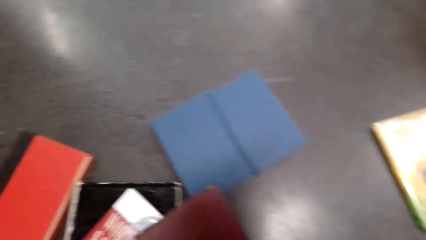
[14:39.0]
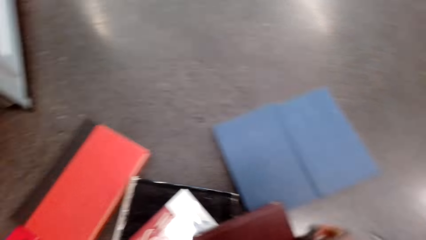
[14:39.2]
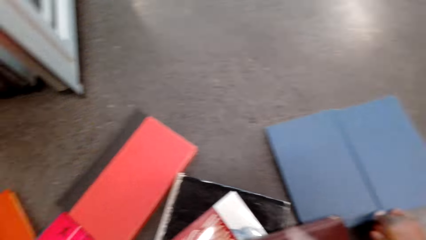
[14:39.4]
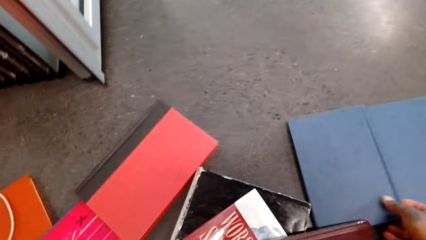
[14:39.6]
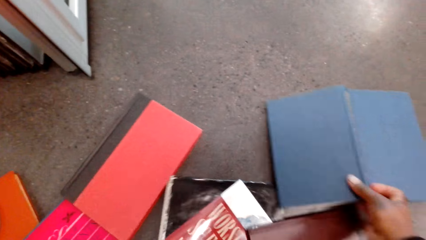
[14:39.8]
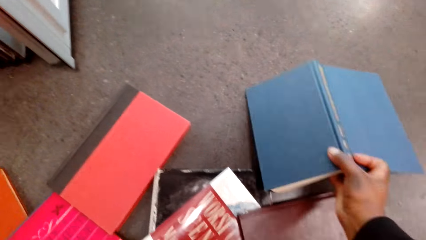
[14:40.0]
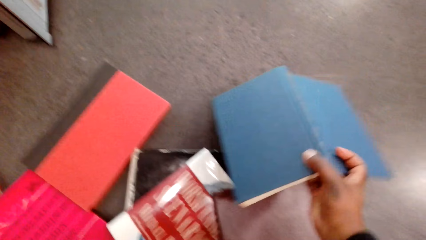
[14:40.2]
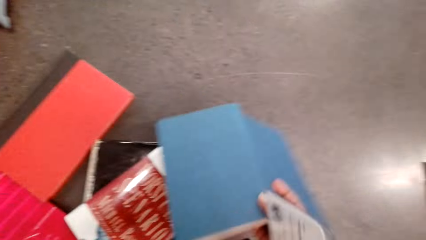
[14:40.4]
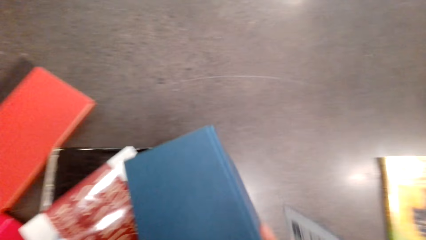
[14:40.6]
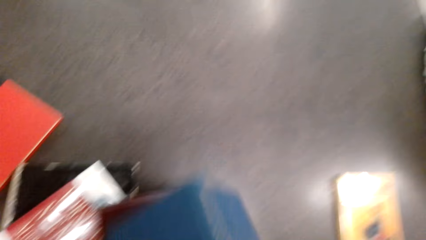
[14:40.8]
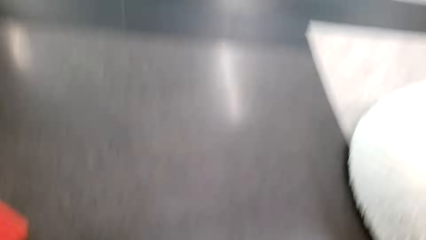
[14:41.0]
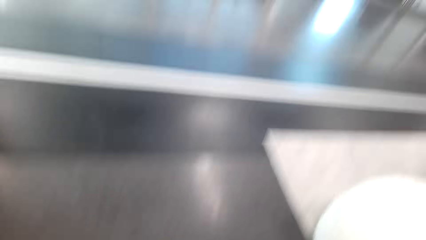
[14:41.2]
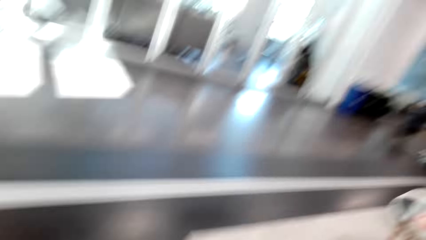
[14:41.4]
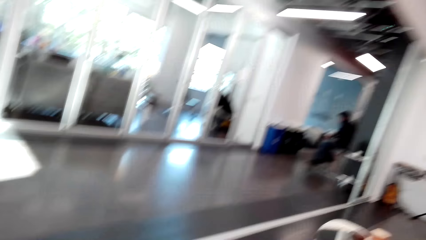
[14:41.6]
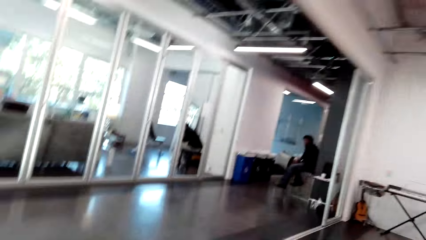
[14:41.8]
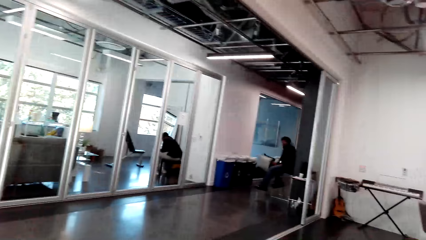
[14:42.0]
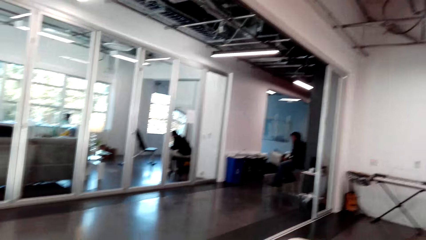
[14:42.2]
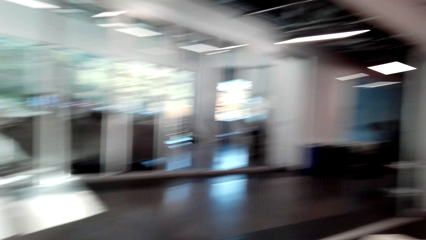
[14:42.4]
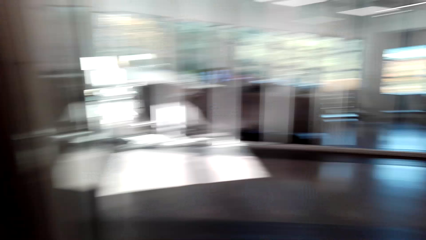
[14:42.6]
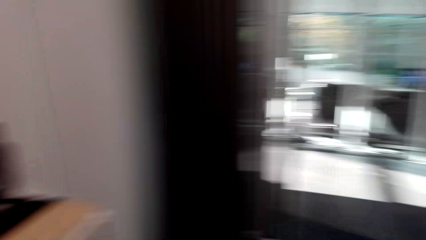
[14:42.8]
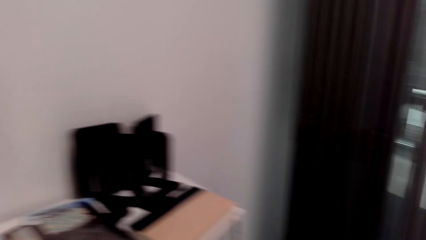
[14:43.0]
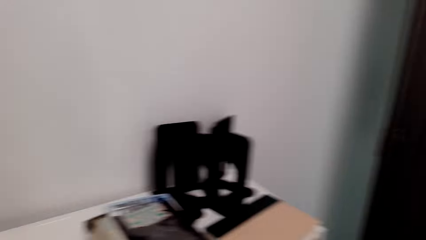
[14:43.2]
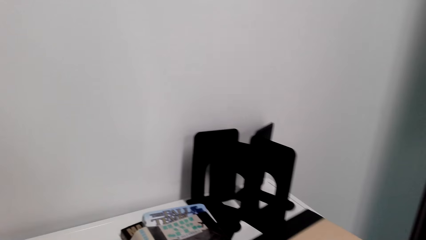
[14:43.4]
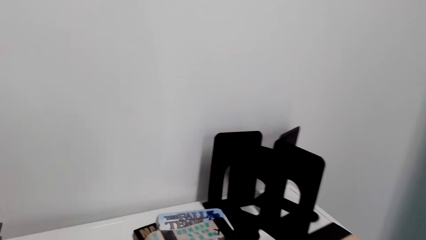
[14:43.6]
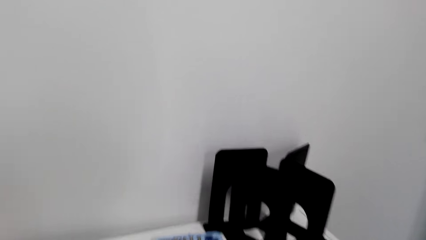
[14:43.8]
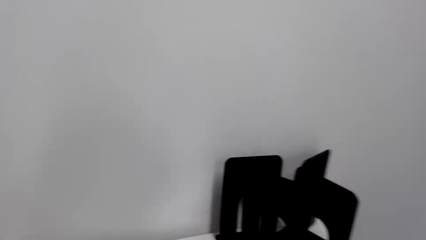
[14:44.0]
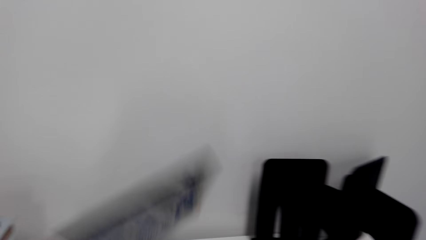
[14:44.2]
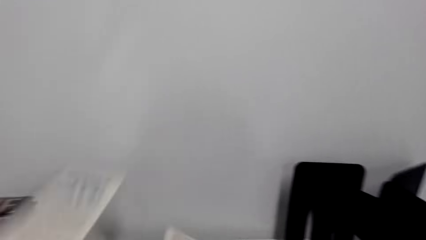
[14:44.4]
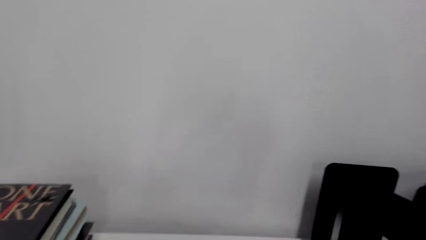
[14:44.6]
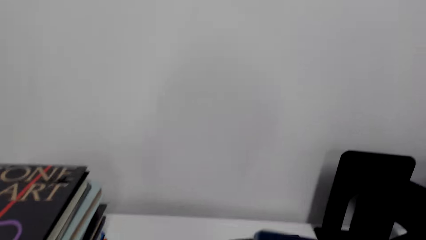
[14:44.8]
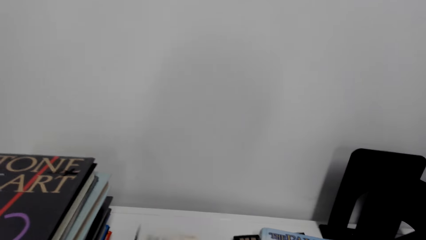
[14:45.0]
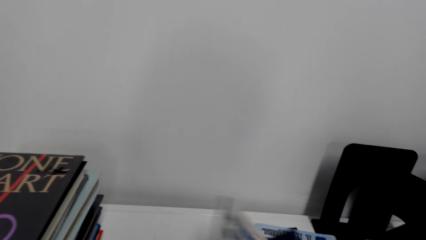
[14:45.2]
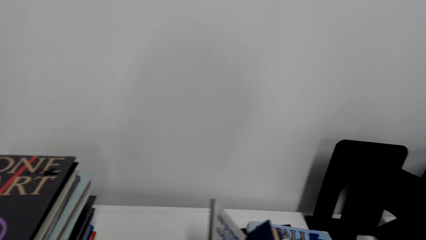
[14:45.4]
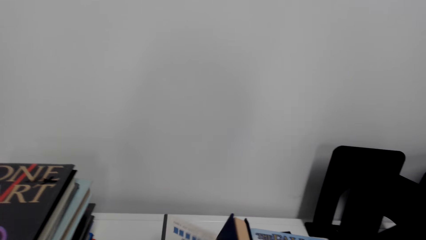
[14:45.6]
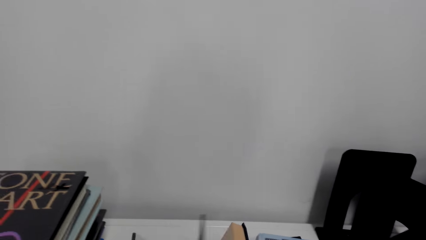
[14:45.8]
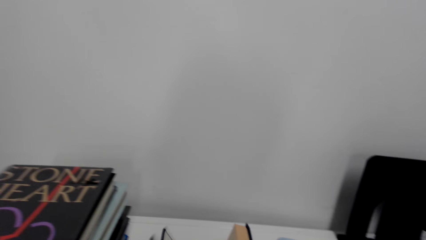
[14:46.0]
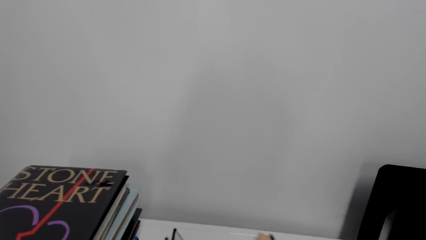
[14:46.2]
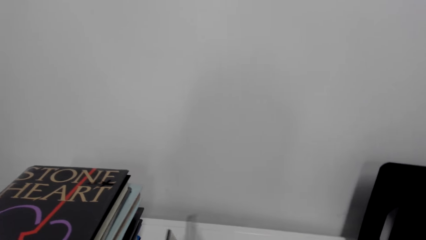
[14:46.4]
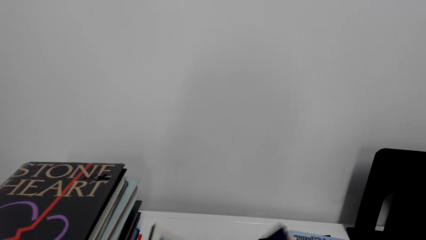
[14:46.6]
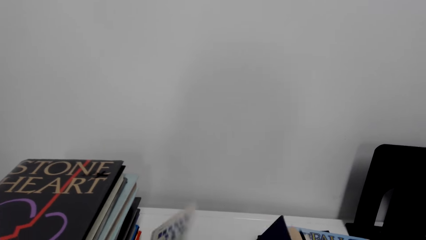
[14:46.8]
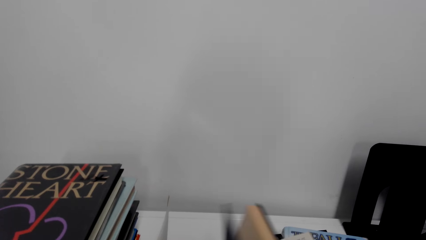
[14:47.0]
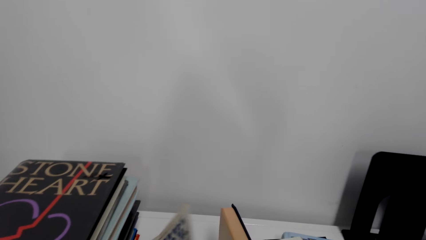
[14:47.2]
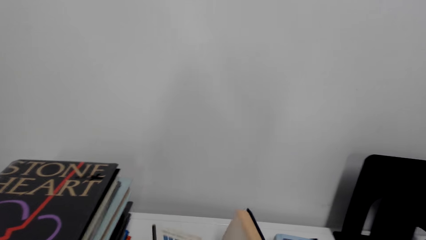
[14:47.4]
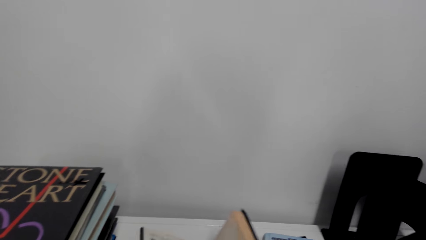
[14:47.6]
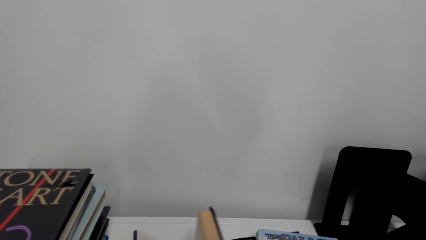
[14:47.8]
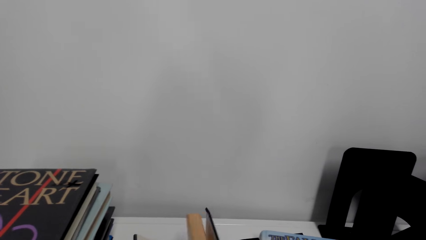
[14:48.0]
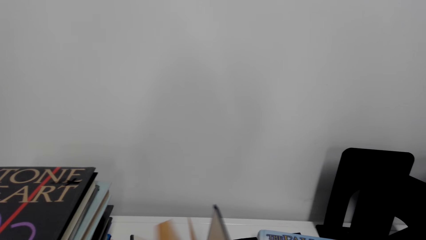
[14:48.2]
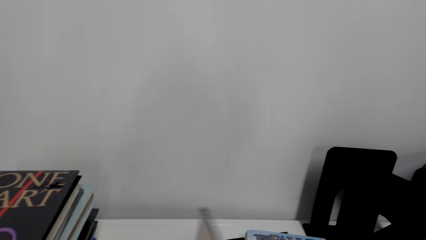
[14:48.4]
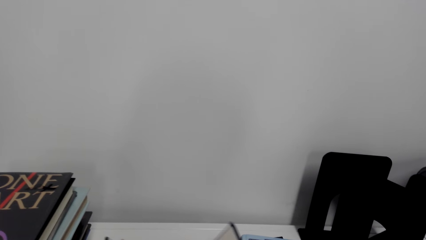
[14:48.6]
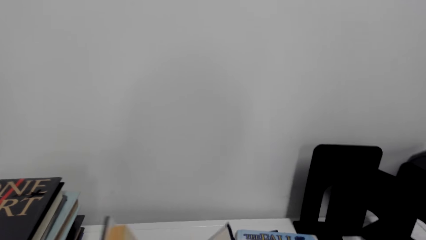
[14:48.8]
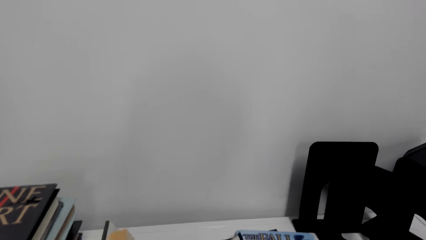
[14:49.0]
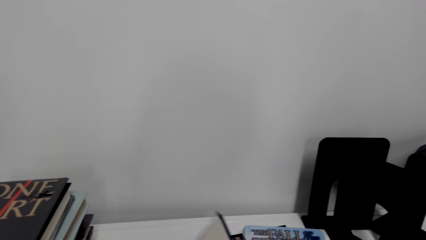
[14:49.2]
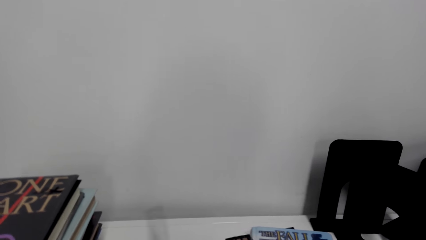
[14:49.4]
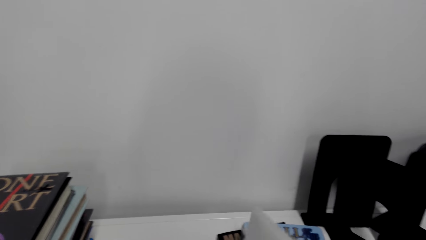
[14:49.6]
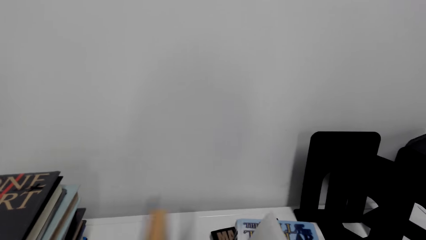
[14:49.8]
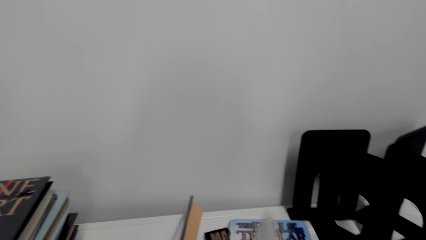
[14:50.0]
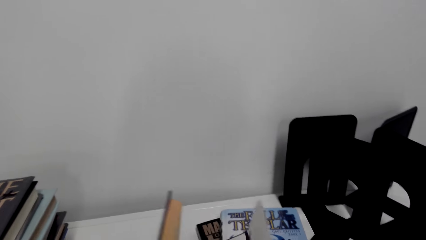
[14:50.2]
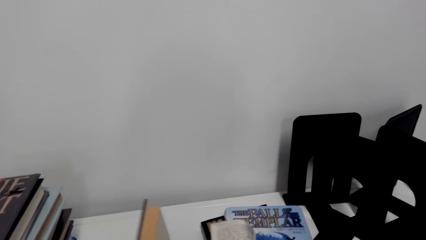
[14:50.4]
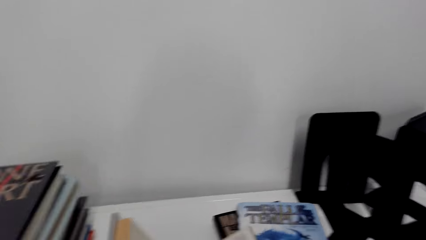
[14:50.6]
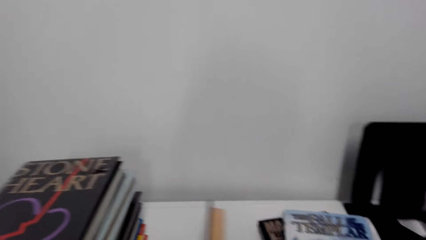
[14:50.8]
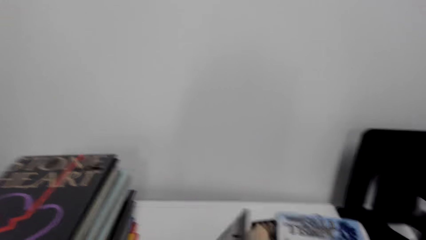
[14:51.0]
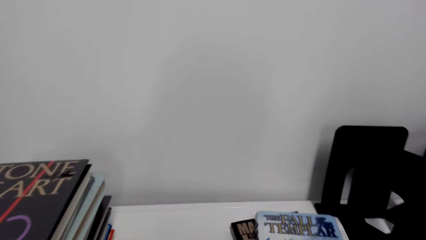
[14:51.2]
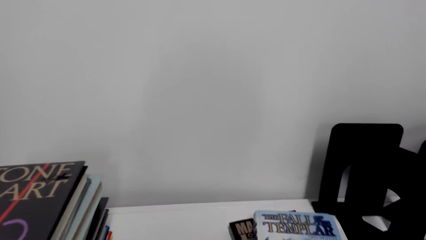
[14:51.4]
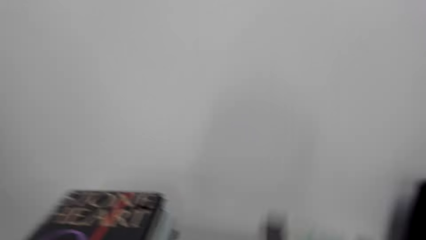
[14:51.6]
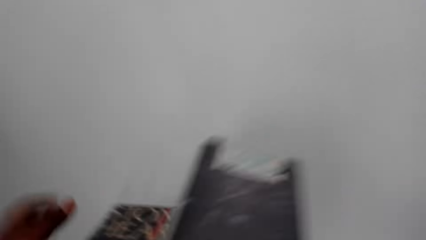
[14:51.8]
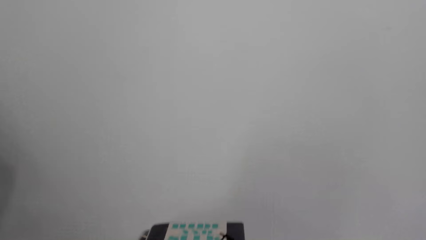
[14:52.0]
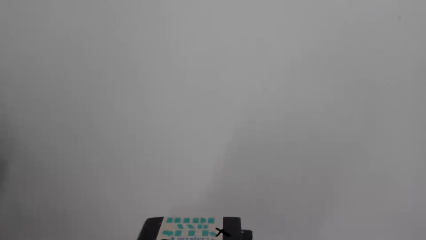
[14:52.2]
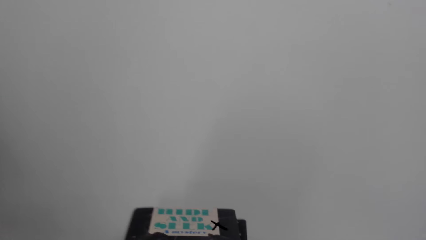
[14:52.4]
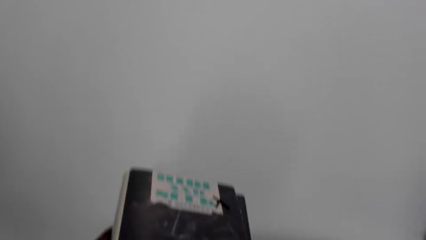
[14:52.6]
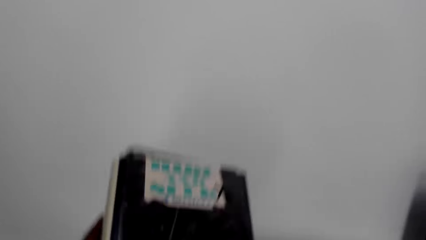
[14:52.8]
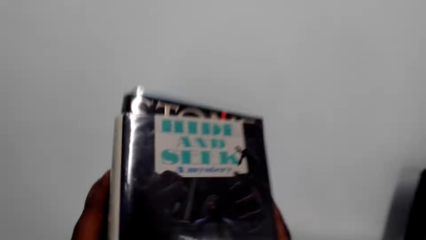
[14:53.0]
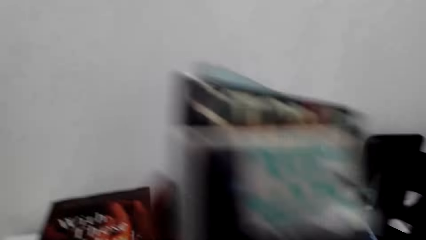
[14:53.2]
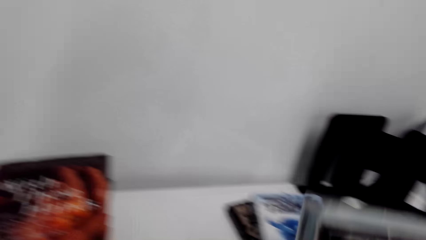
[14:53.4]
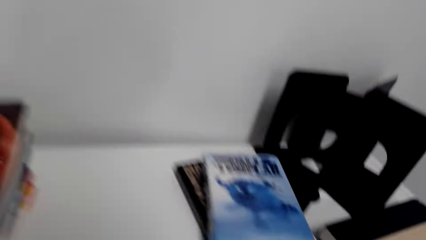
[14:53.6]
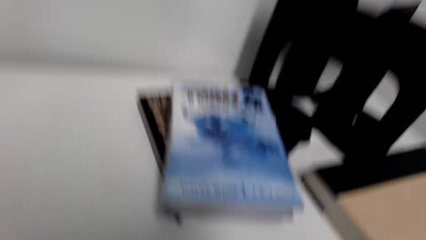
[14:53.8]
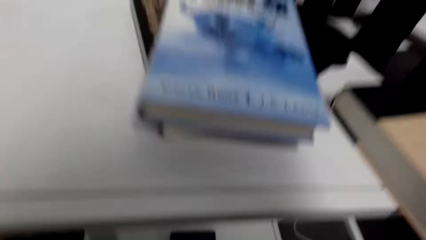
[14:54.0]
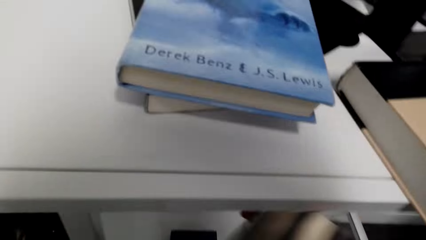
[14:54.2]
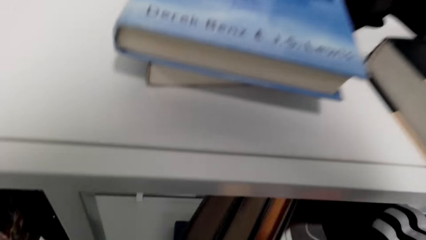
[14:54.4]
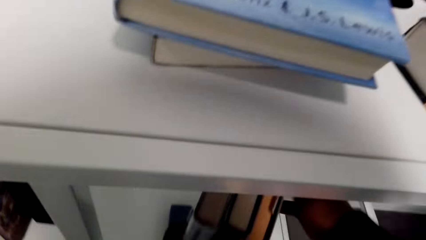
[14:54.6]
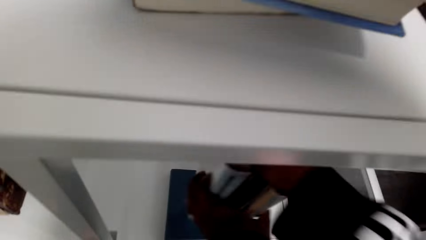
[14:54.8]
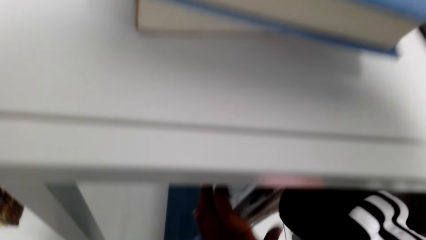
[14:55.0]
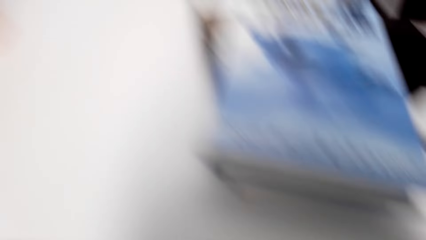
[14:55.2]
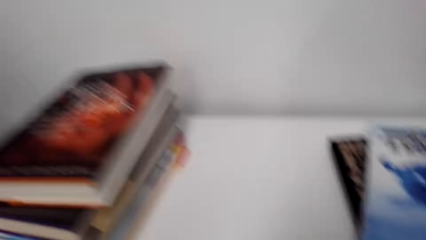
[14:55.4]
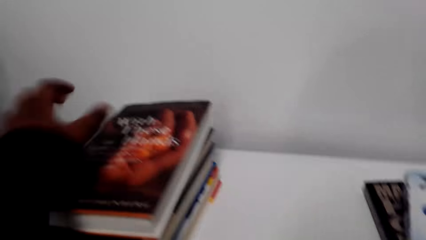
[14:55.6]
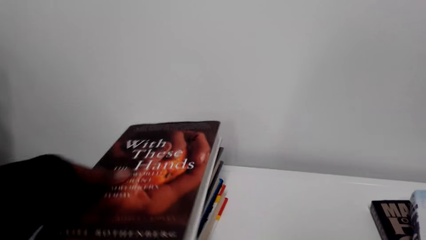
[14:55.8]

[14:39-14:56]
The camera wearer picks up another book. They converse with a man. They look towards the bookcase. They adjust a book on the bookcase. They open a book. They put a book on a book. They pick up books. They put the books in the bookcase, on a shelf.
